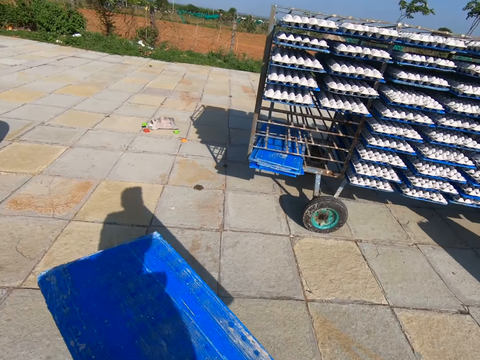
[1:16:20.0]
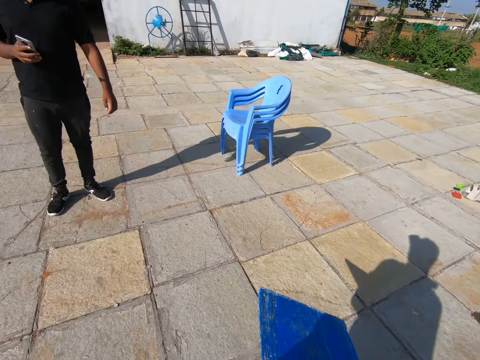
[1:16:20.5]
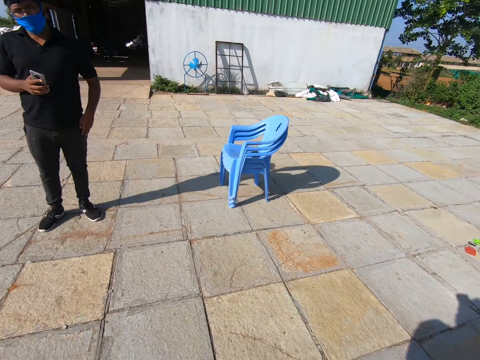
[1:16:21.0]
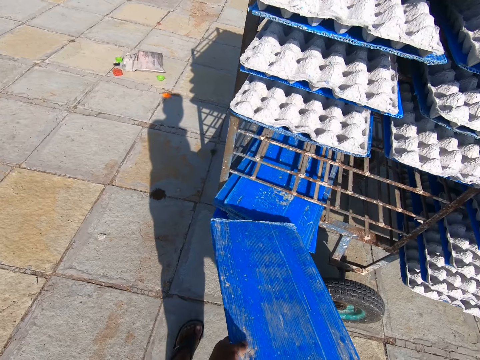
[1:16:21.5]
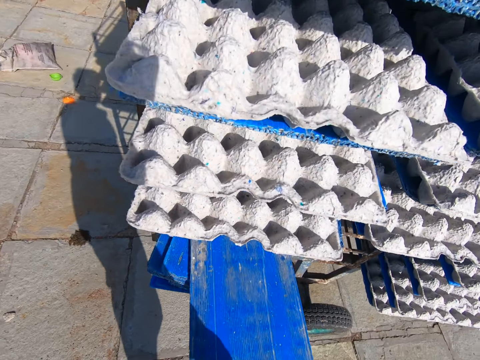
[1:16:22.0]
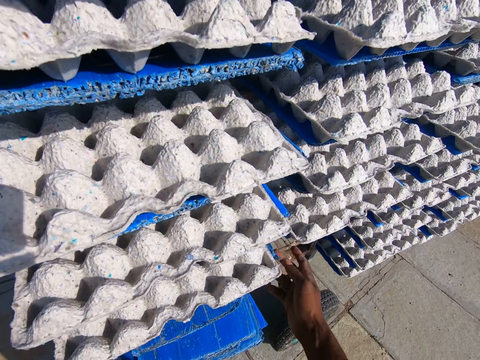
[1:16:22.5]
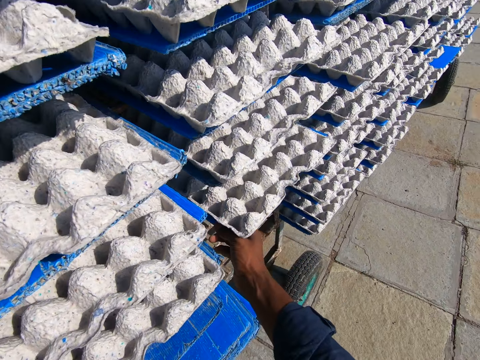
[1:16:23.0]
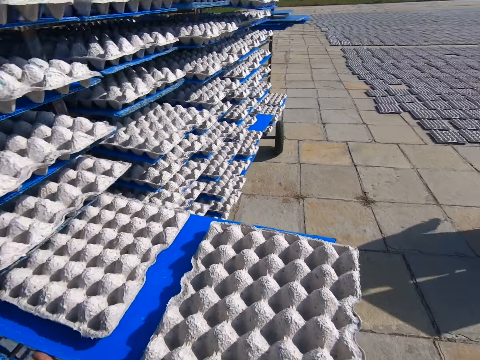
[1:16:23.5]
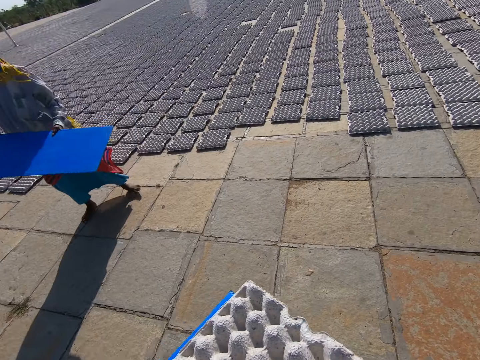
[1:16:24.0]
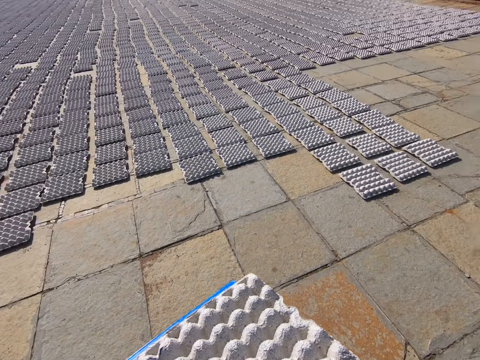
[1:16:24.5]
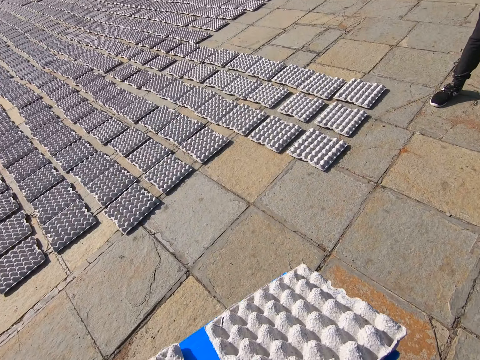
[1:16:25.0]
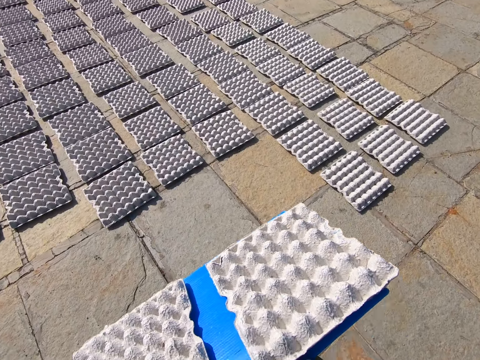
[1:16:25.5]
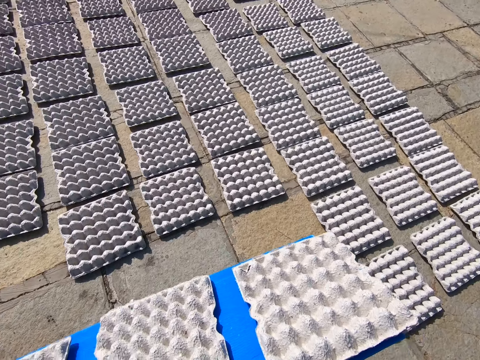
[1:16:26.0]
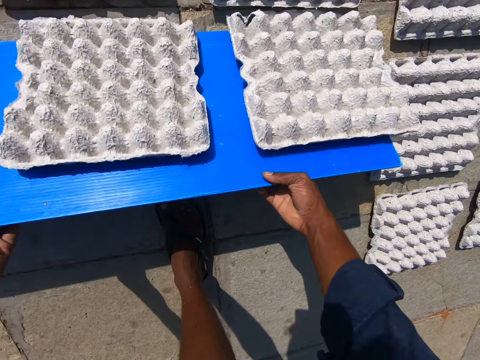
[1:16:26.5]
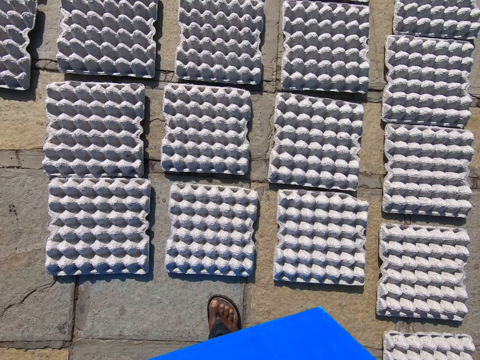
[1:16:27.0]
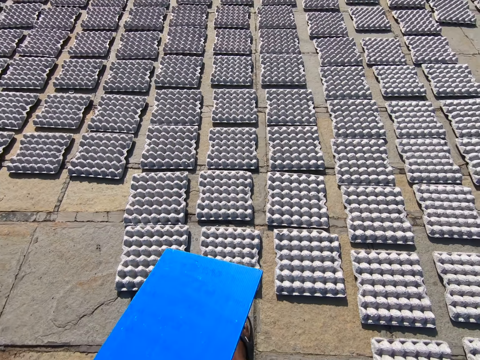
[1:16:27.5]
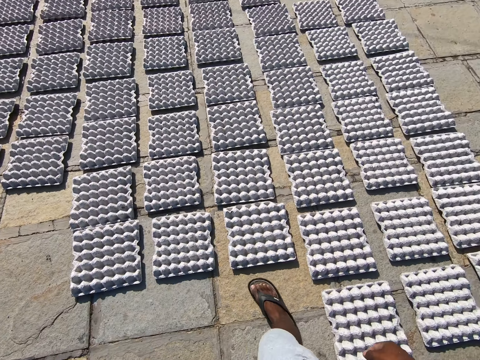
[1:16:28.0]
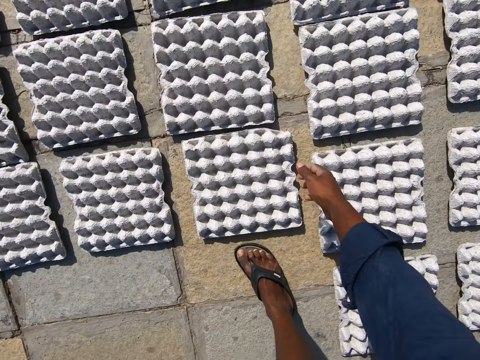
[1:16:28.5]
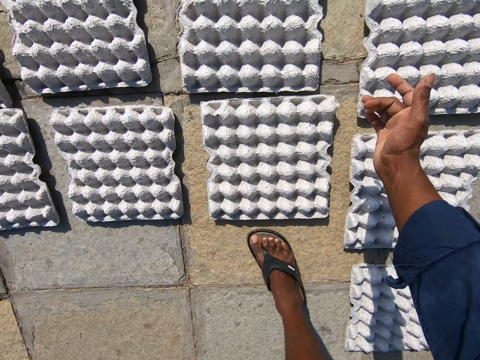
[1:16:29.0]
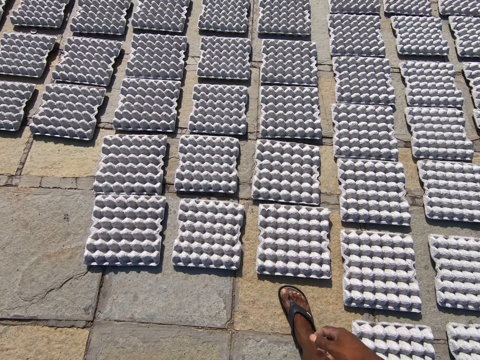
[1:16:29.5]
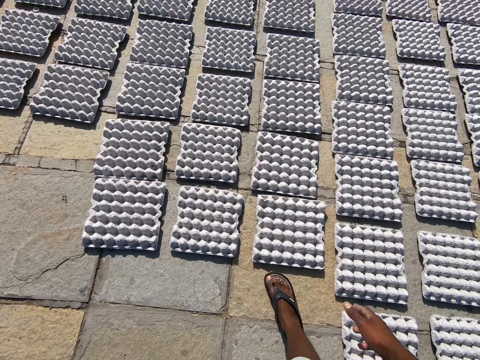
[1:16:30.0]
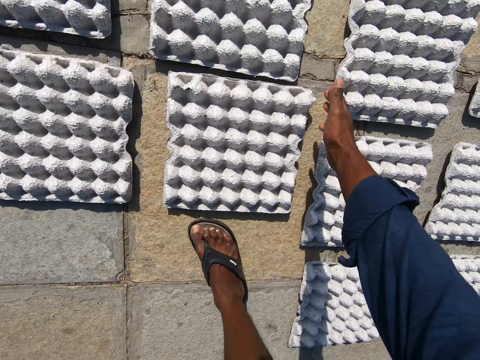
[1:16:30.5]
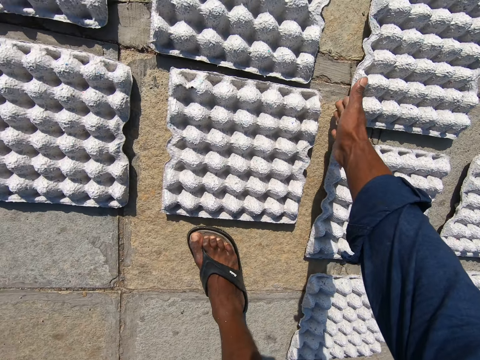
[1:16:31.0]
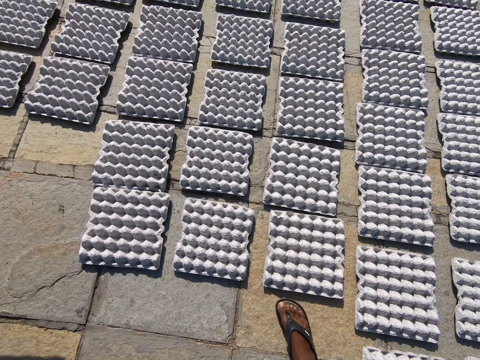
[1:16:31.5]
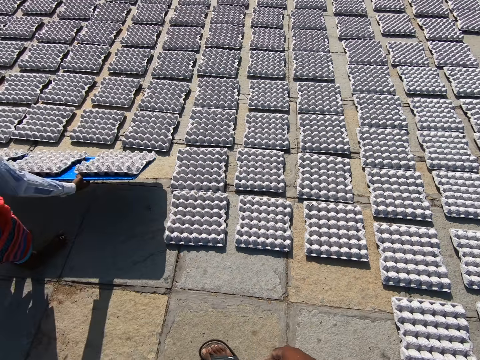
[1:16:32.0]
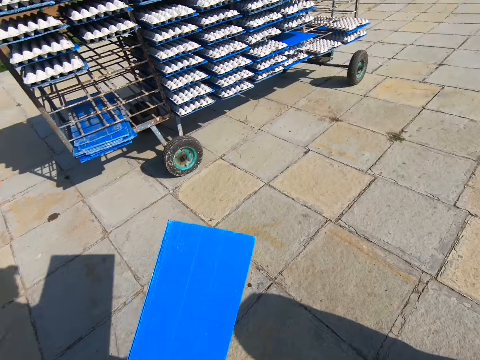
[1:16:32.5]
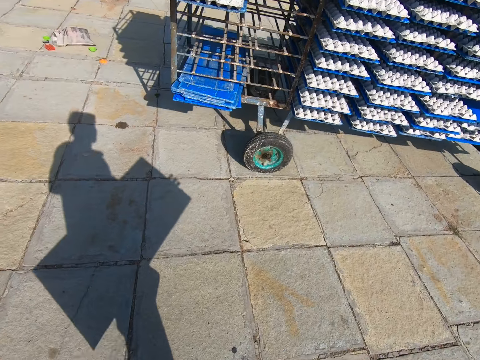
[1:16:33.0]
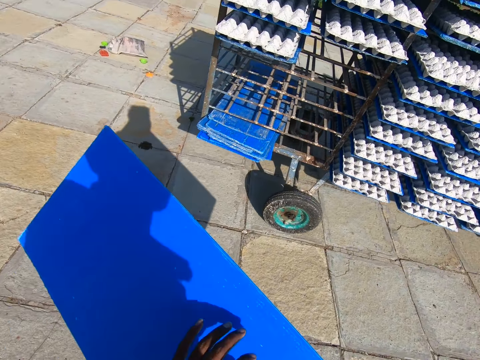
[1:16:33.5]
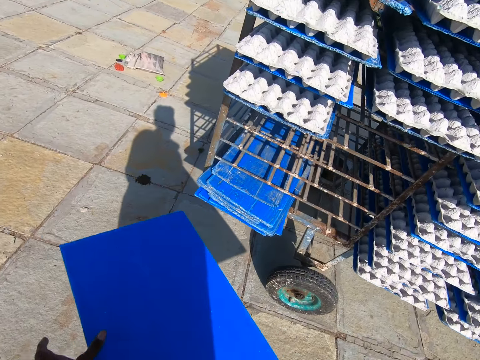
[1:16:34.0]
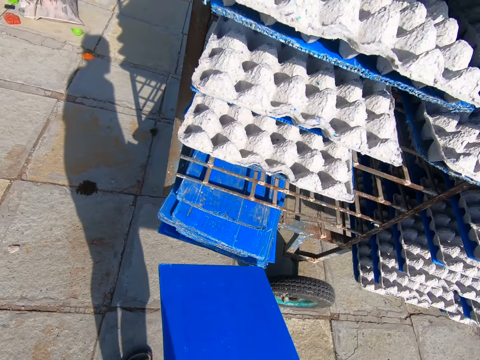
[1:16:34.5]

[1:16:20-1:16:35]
The camera wearer drops the tray in his hands into the rack. He takes out a tray from the rack with his hands. He drops the crates on the tray in his hands on the floor. He touches a crate on the floor with his right hand. He touches the crate on the floor with his right hand again. The woman drops the crates on the tray in her hands on the floor.

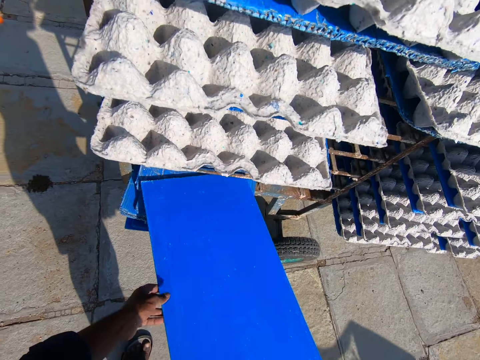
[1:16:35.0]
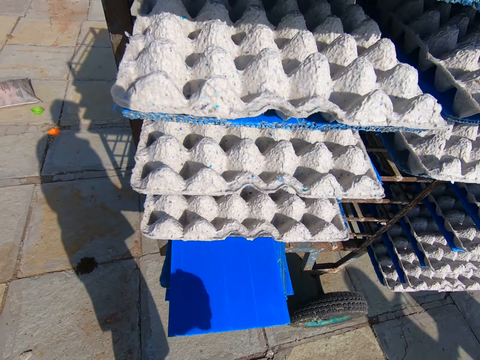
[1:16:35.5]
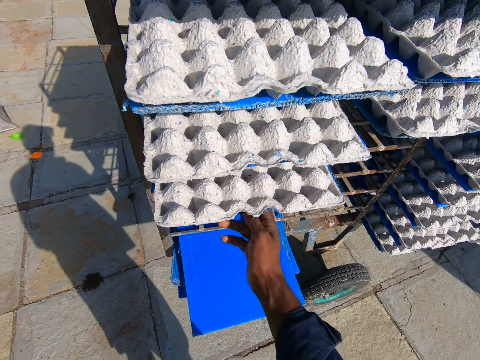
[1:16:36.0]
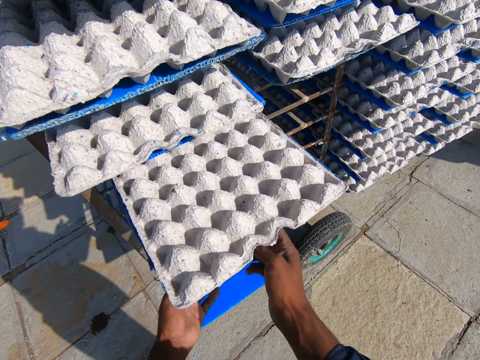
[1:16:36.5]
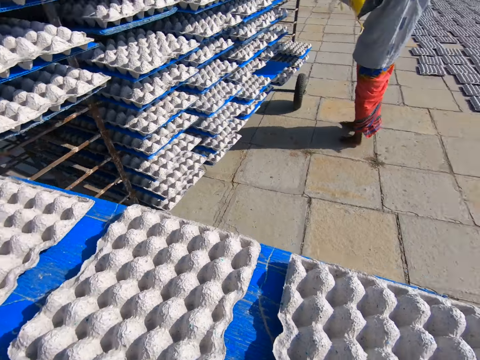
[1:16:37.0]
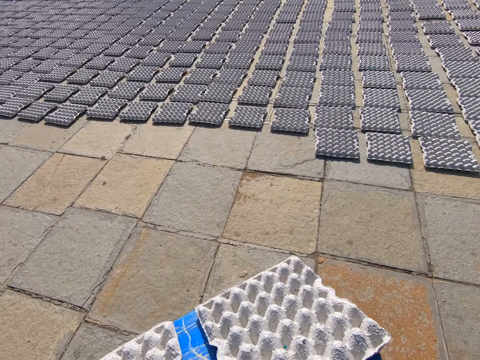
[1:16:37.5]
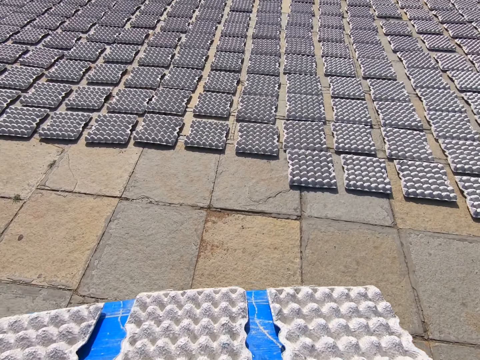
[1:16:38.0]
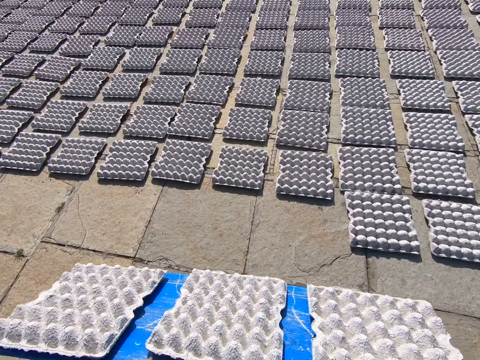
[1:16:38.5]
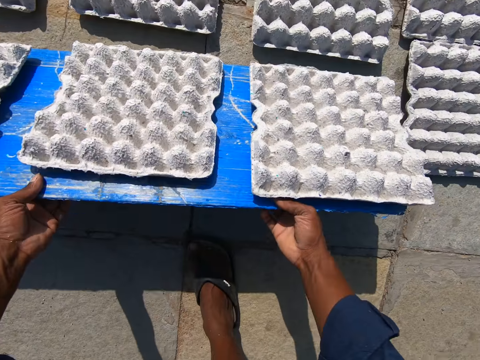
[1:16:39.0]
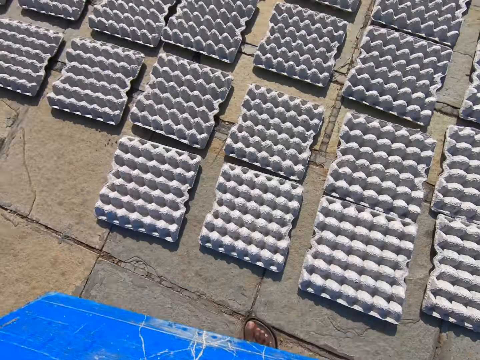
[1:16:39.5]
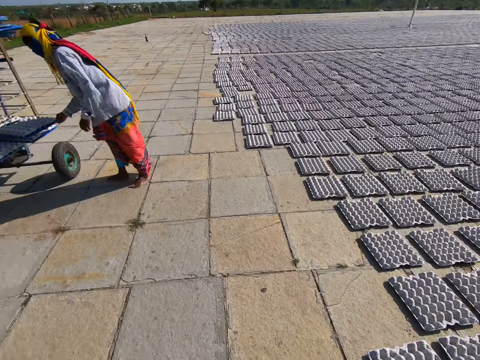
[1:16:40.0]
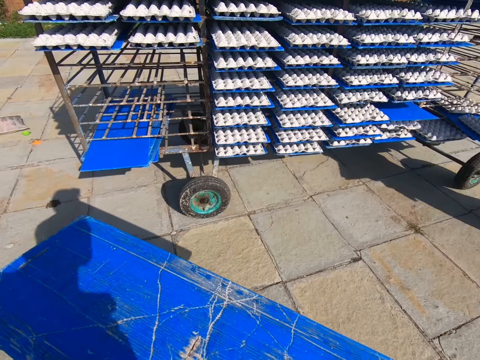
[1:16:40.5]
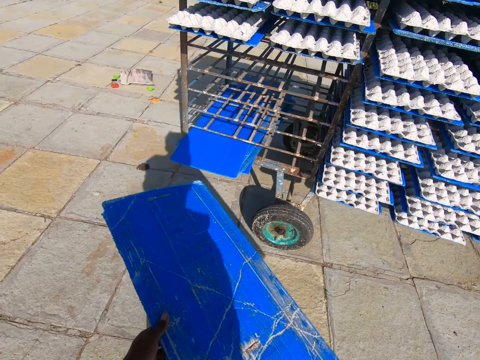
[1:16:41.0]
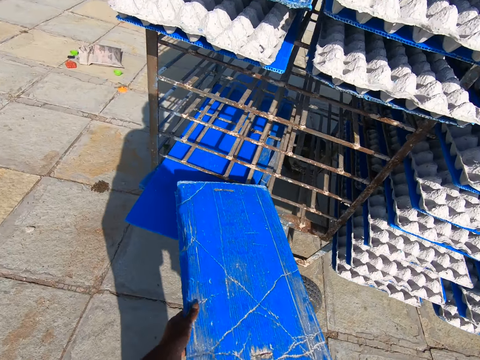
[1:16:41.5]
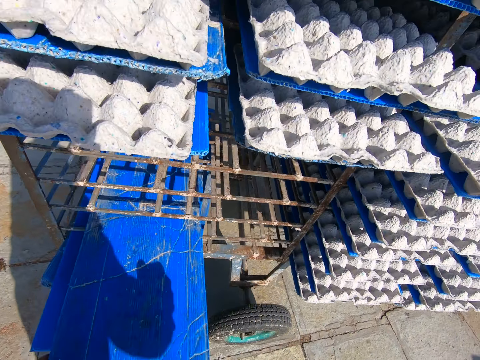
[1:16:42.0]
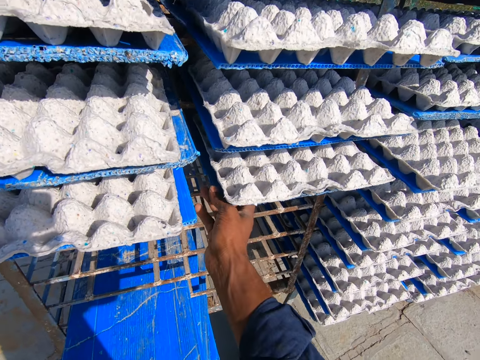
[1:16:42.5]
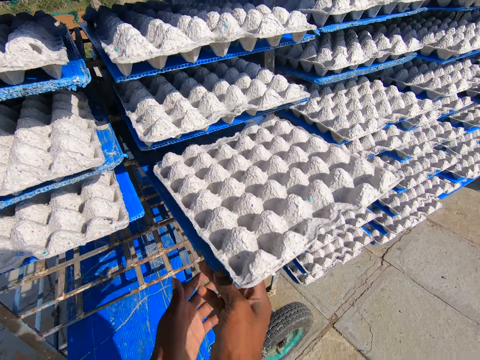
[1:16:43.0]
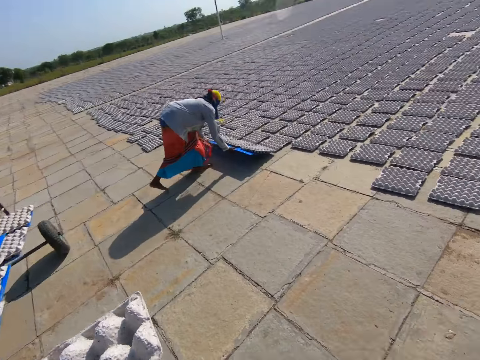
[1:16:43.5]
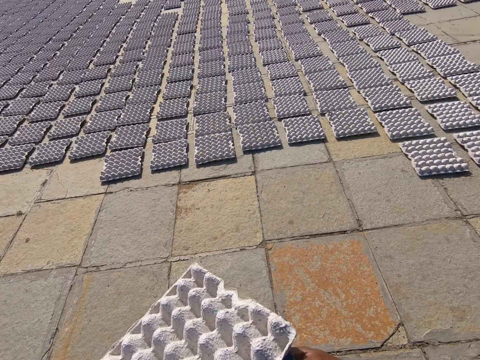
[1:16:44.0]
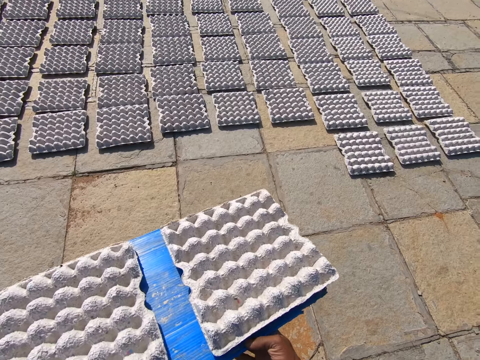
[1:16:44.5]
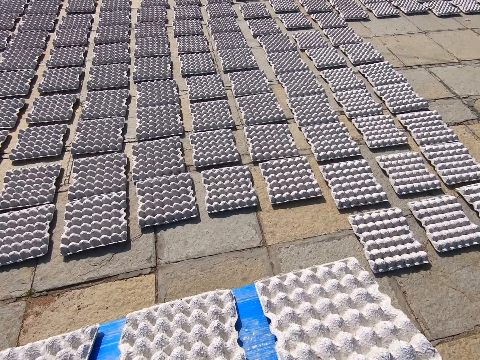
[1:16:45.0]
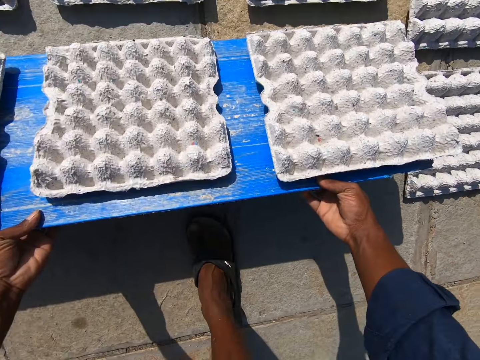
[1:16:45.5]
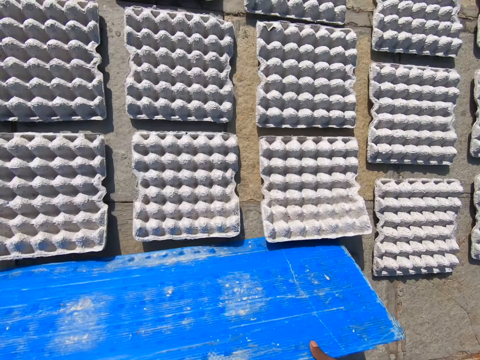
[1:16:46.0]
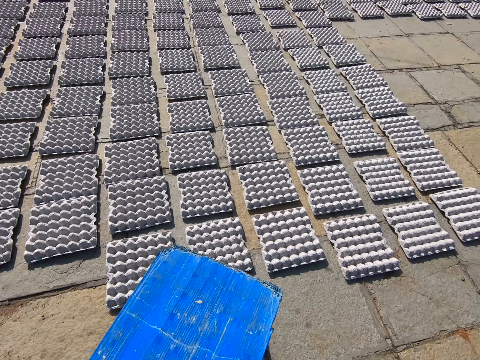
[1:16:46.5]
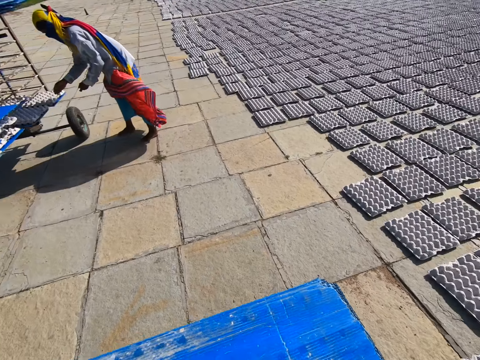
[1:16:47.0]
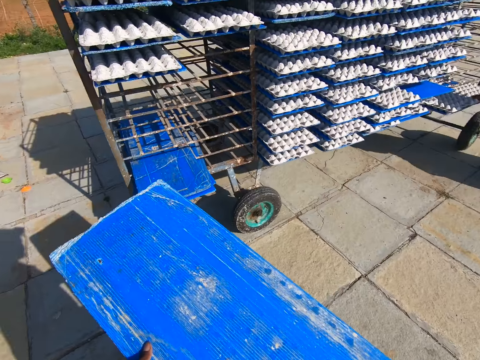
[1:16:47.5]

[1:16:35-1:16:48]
The camera wearer drops the tray in his right hand into the rack. He takes out a tray from the rack with his hands. He drops the crates on the tray in his hands on the floor. The woman picks a tray on the rack with her hands. The camera wearer drops the tray in his hands into the rack. He takes out a tray from the rack with his hands. The woman drops the crates on the tray in her hands on the floor. The camera wearer places the platform on the floor. He drops the egg crates on the tray on the ground with both hands. He removes the trays of eggs from the platform, stands up and walks towards the cart. A man picks a tray of egg crates on the shelf with both hands.
